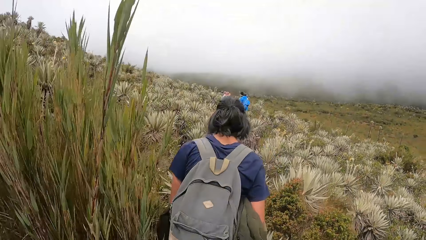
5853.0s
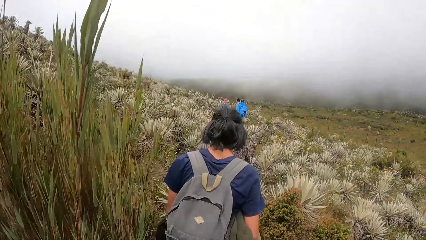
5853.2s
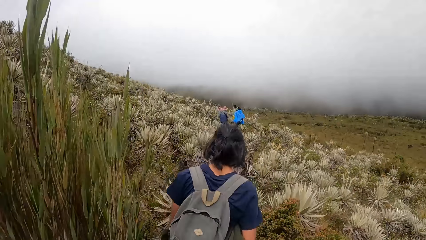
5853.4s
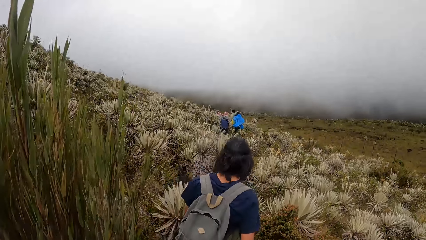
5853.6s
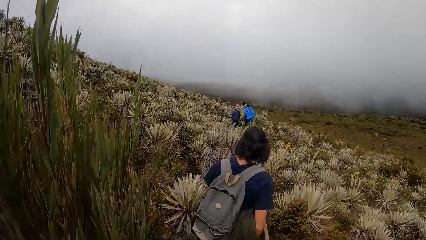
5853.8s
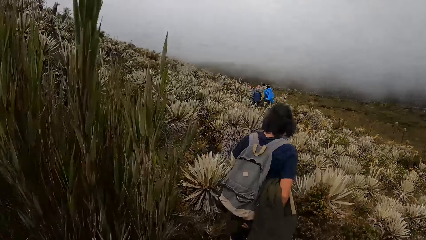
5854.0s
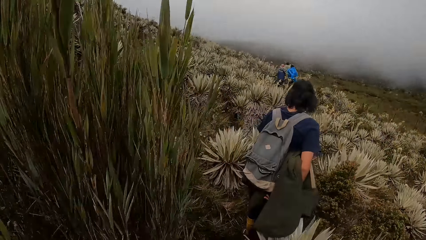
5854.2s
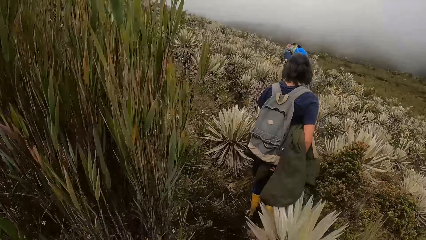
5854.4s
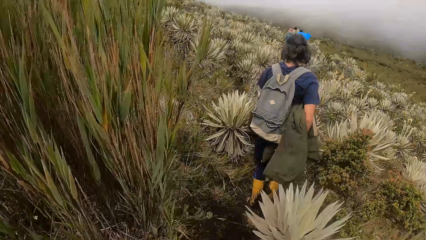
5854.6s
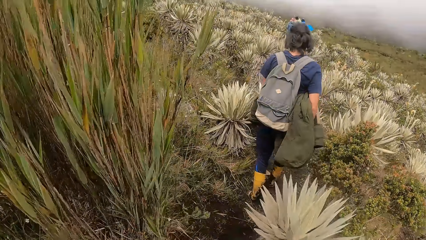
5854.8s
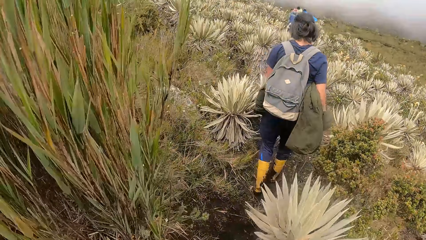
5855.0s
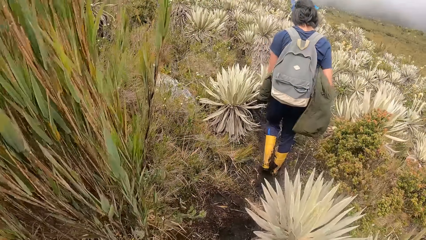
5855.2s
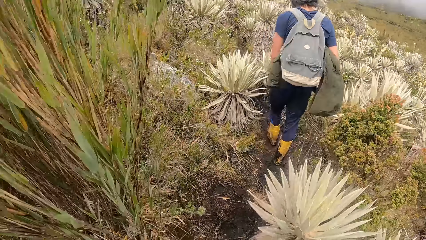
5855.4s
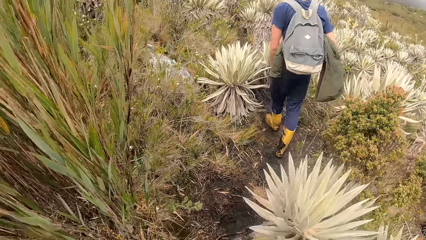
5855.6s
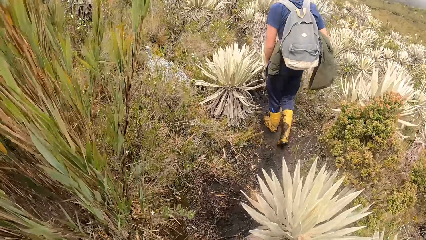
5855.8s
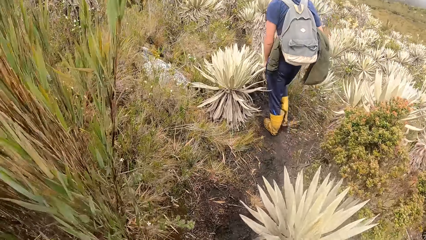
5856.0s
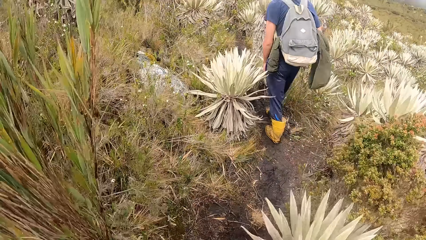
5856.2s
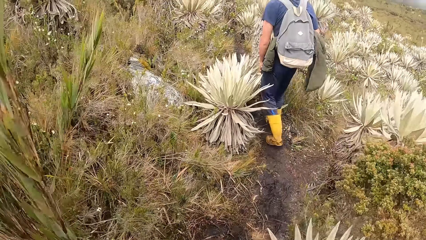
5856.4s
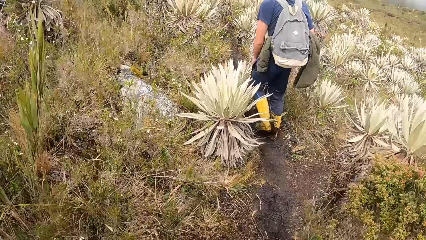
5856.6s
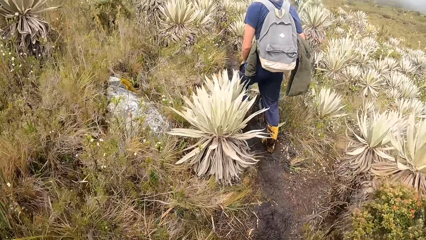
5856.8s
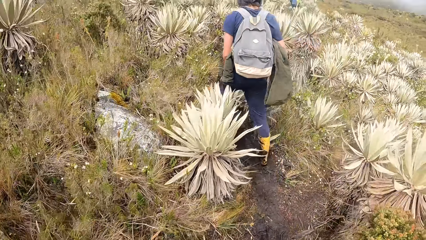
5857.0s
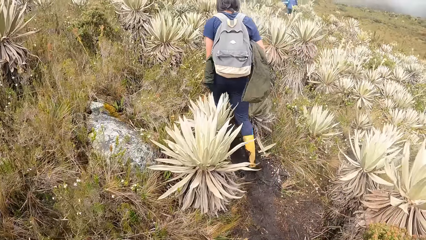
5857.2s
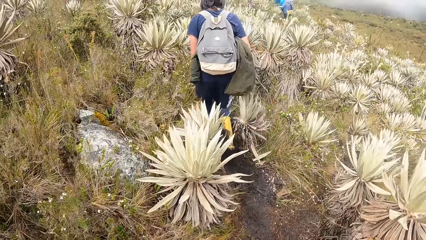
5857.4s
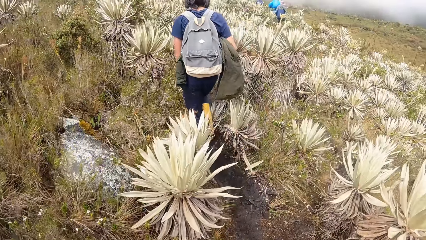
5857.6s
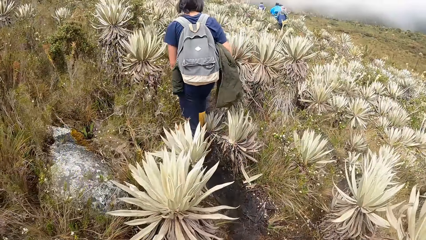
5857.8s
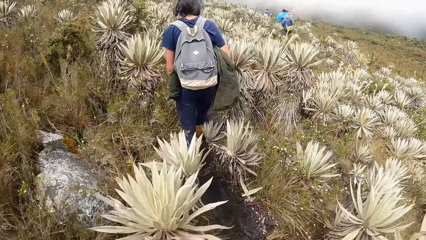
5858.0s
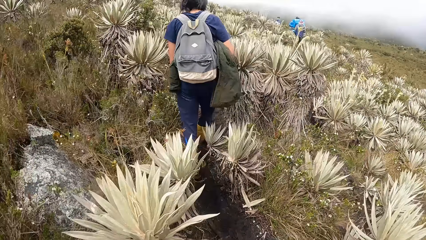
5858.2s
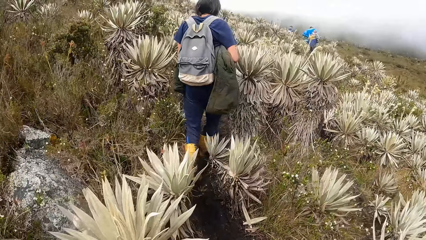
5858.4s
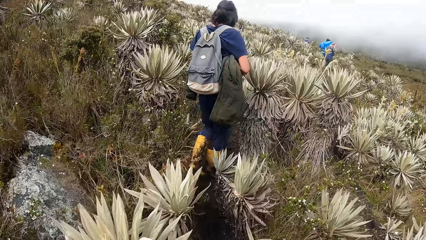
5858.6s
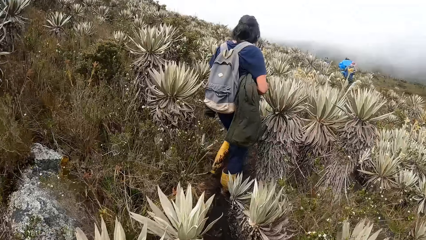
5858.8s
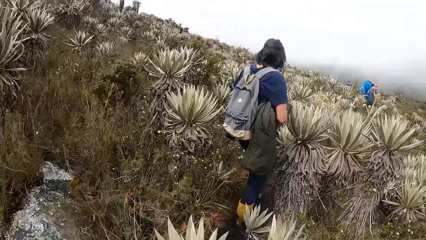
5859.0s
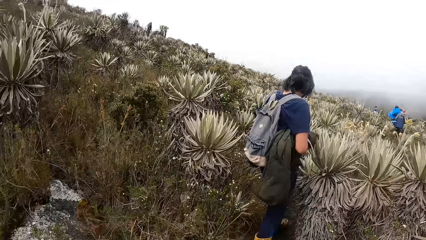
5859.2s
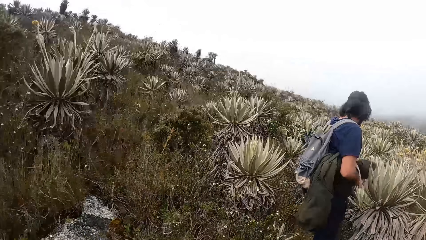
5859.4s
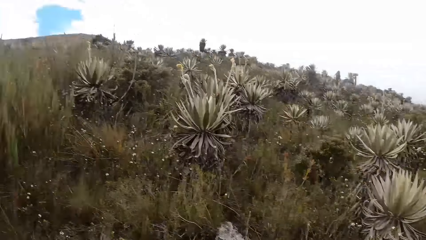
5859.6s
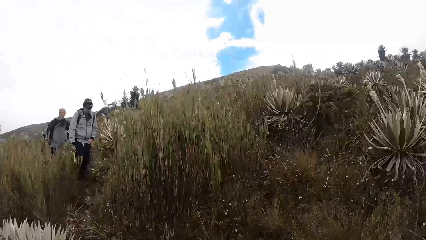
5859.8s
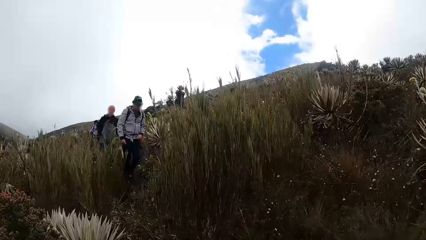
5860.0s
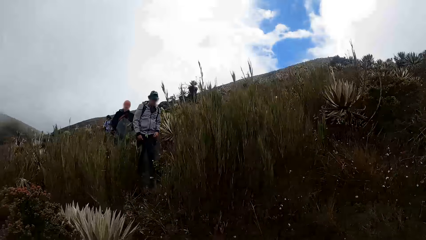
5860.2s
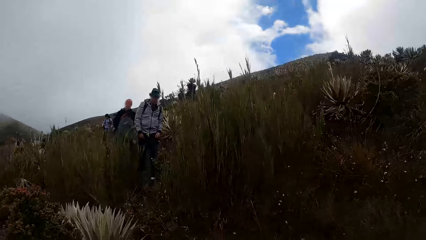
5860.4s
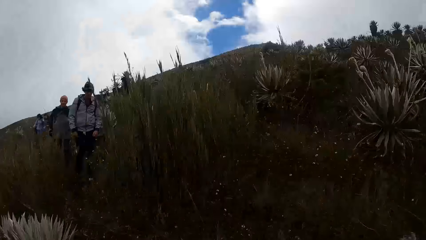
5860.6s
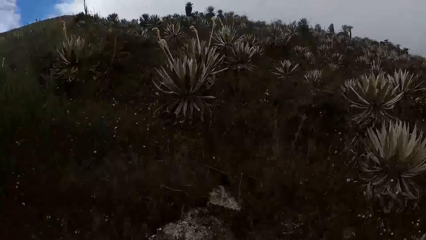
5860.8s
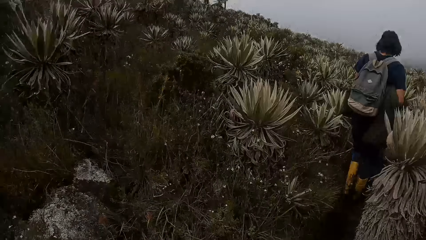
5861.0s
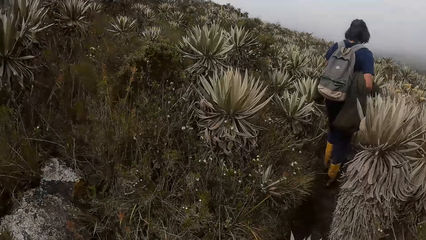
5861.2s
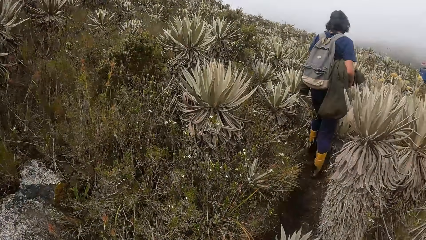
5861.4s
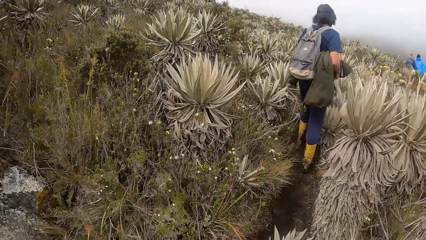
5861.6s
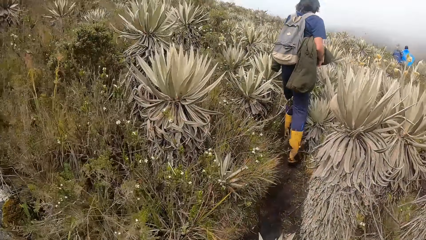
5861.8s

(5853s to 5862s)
The camera wearer looks around. They walk around the bush.

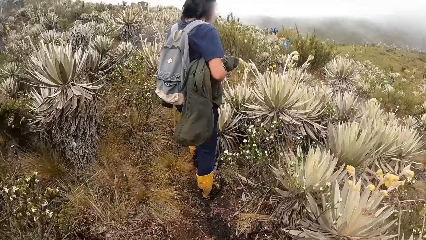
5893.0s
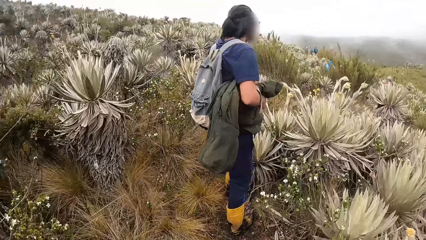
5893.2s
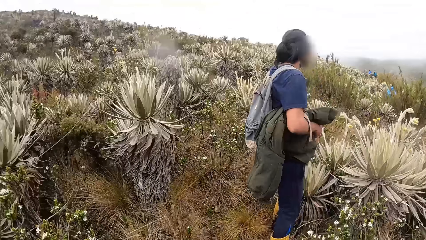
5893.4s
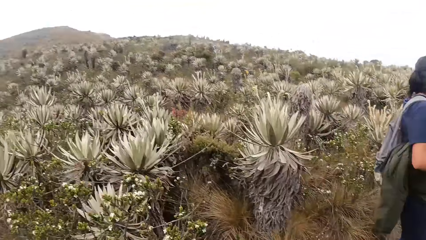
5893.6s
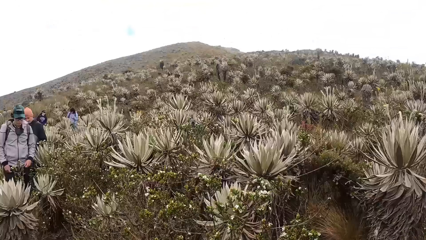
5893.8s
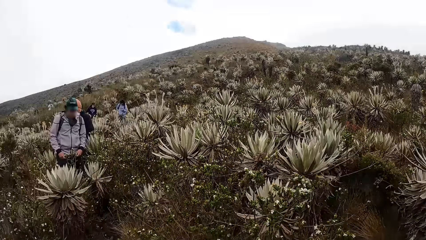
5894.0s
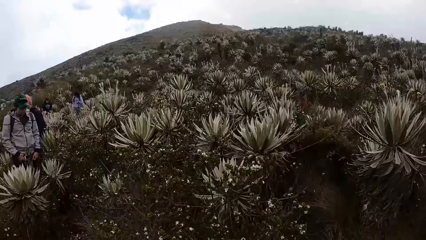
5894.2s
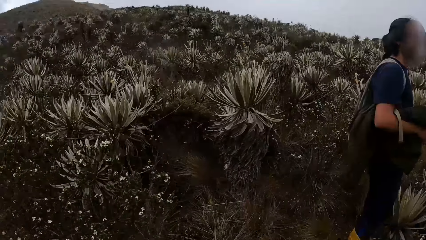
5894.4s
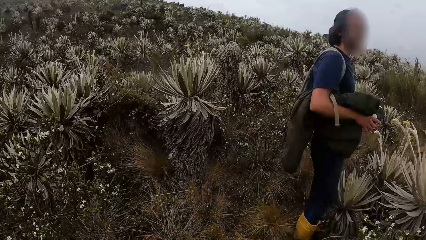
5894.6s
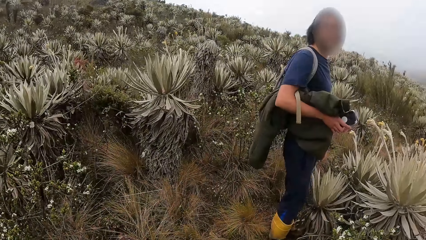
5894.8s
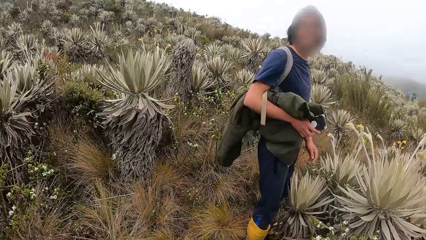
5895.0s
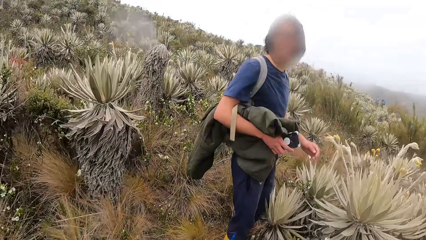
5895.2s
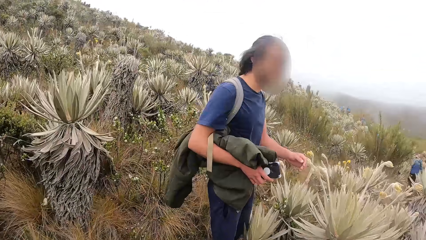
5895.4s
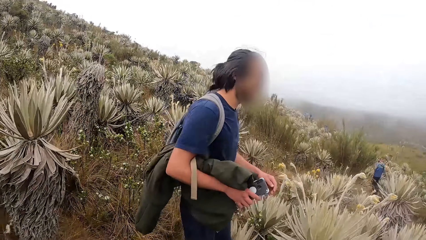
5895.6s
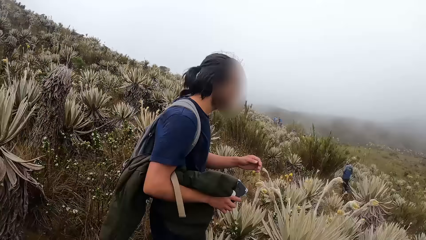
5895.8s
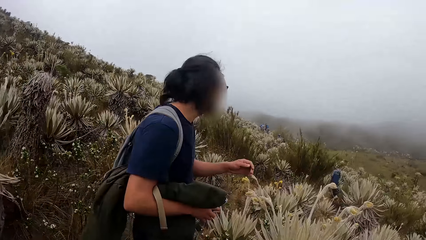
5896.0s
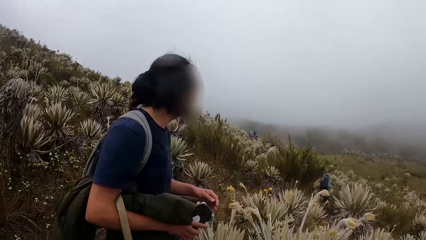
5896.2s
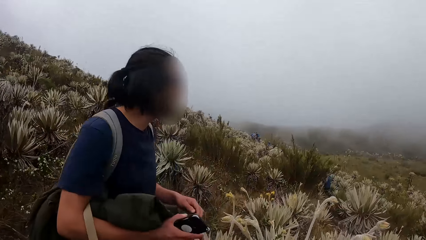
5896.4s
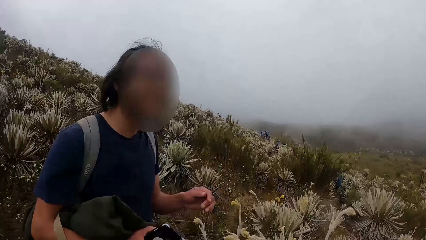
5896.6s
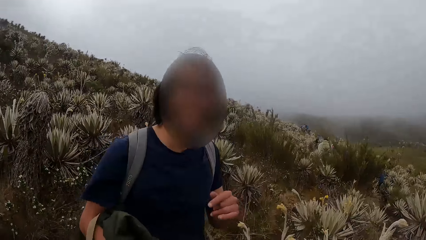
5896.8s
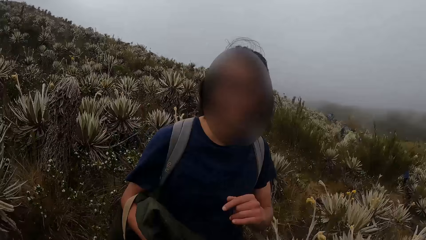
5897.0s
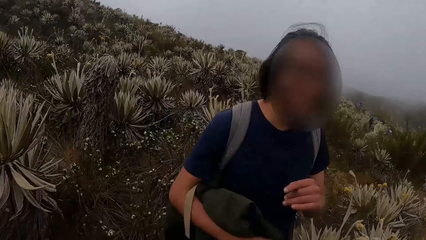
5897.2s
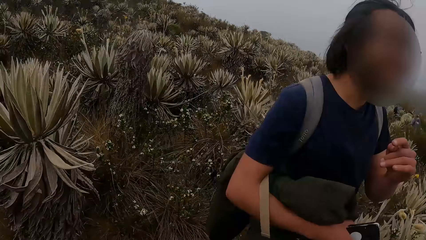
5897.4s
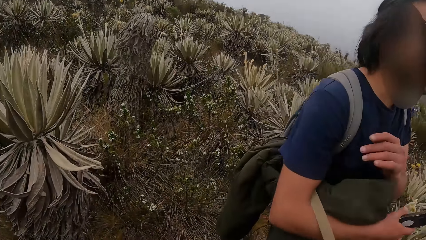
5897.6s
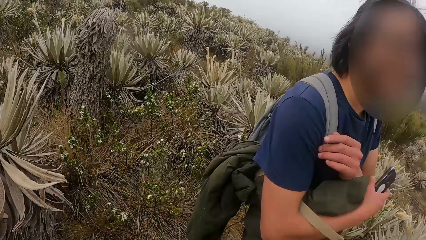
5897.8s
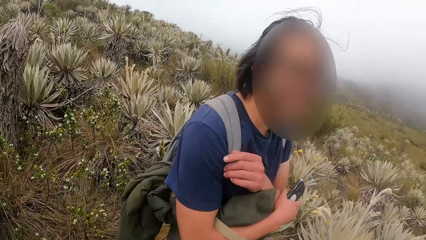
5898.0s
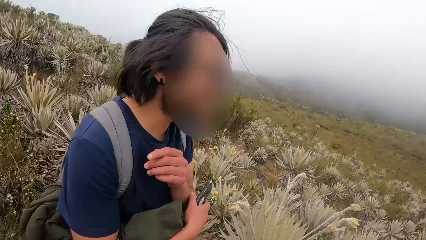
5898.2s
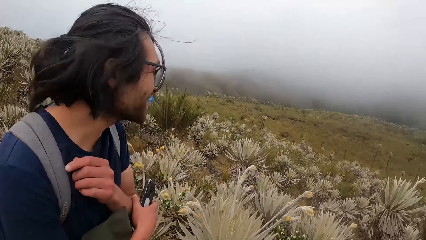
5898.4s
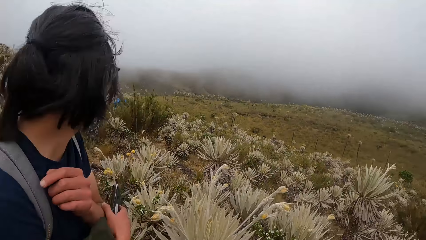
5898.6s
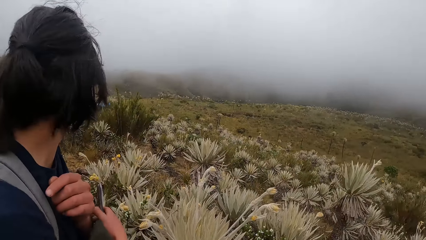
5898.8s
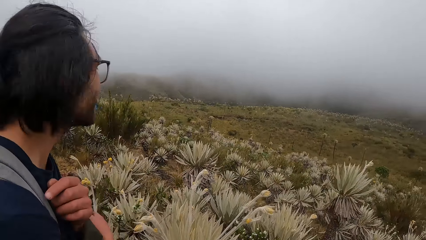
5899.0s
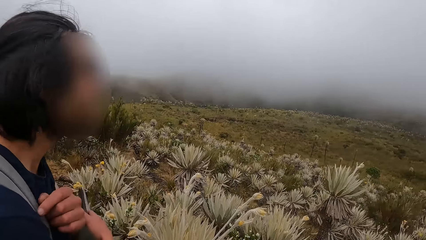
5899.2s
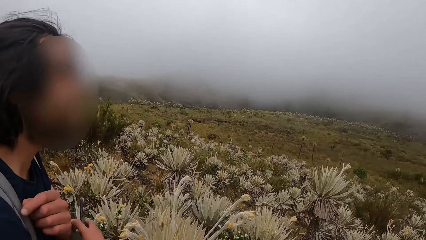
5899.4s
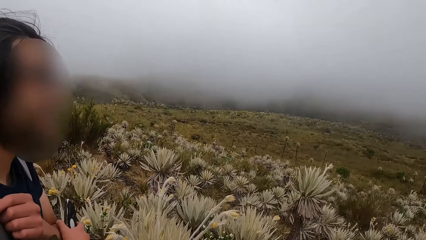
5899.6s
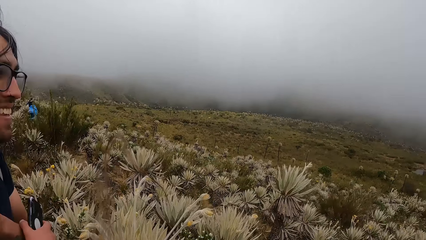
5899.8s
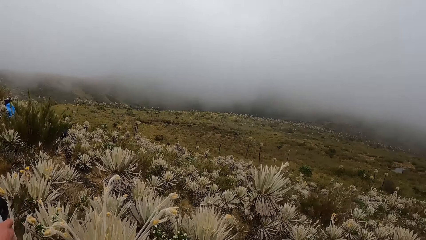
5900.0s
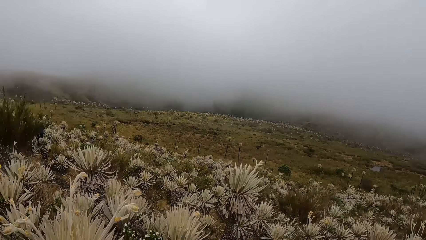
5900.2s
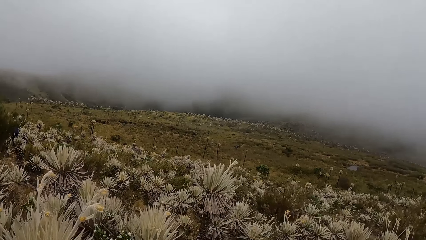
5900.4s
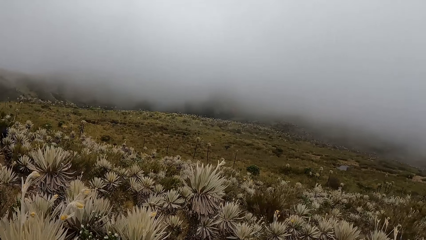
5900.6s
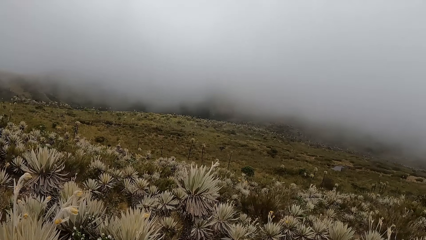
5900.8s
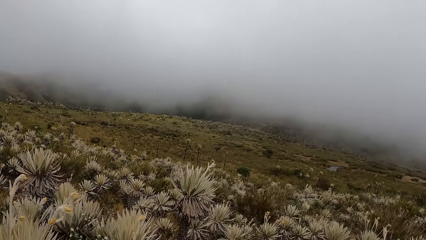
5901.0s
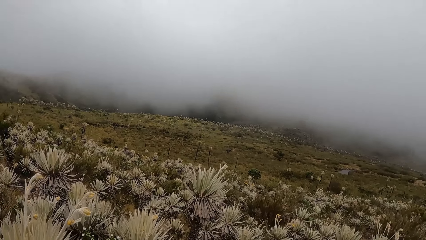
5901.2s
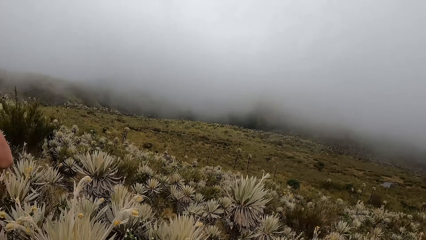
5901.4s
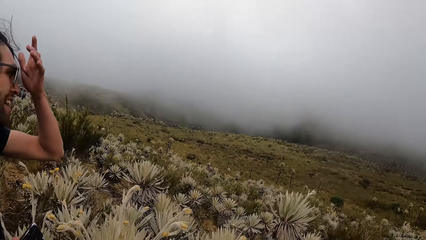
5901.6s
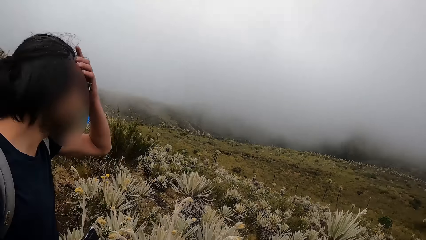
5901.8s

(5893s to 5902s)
The camera wearer looks around. The man interacts with the camera wearer. The man speaks to the camera wearer. The camera wearer looks around.
